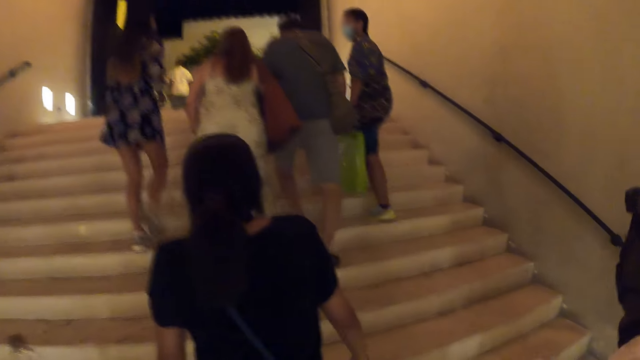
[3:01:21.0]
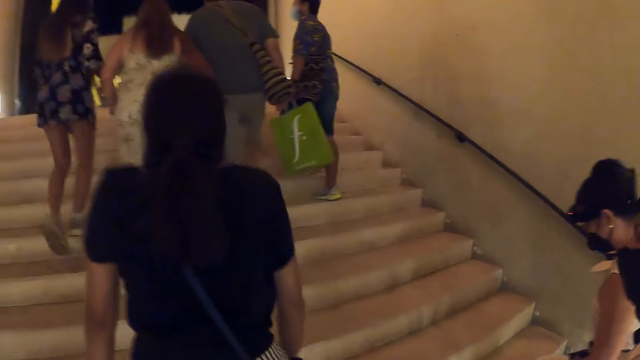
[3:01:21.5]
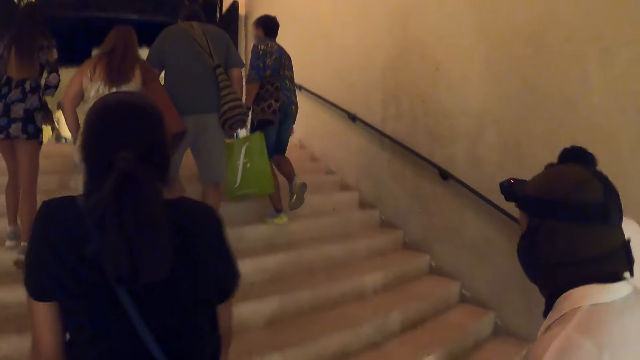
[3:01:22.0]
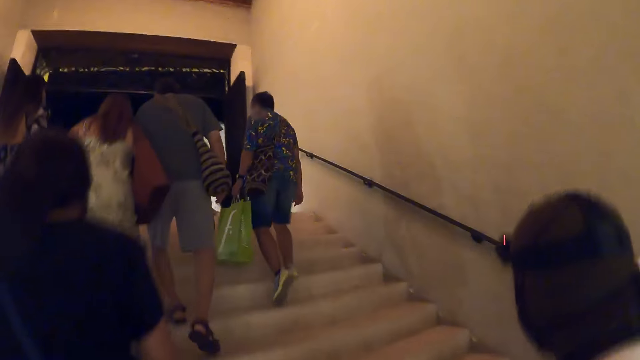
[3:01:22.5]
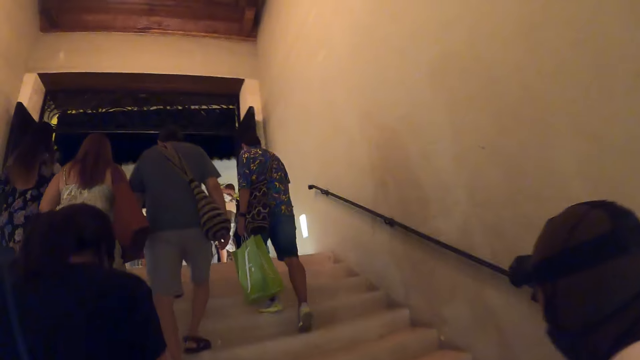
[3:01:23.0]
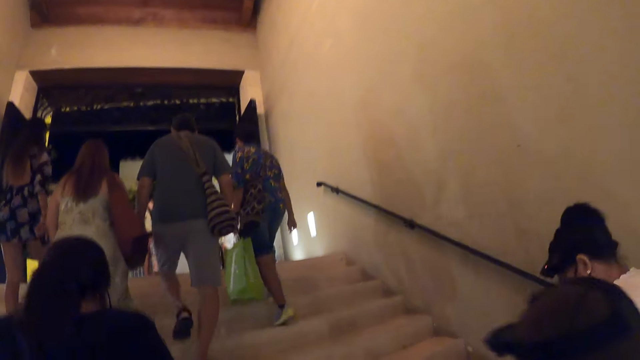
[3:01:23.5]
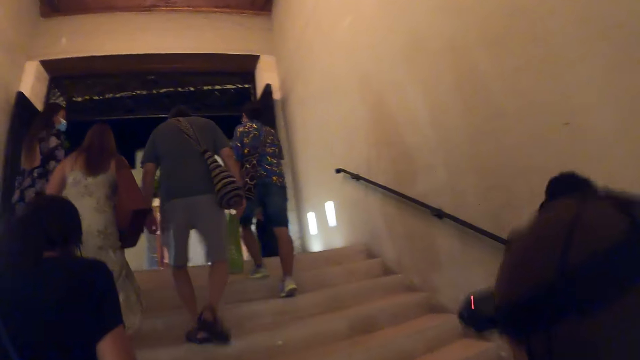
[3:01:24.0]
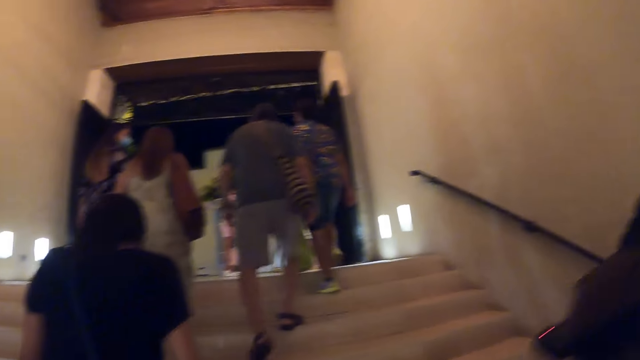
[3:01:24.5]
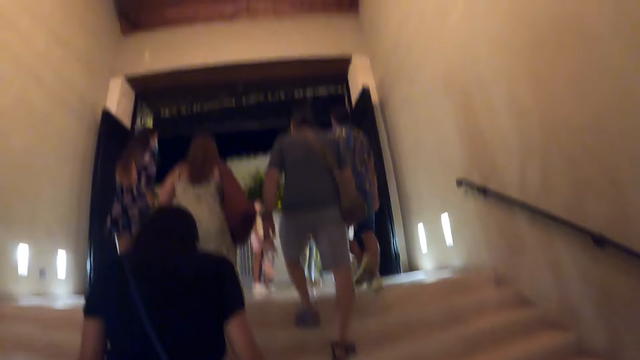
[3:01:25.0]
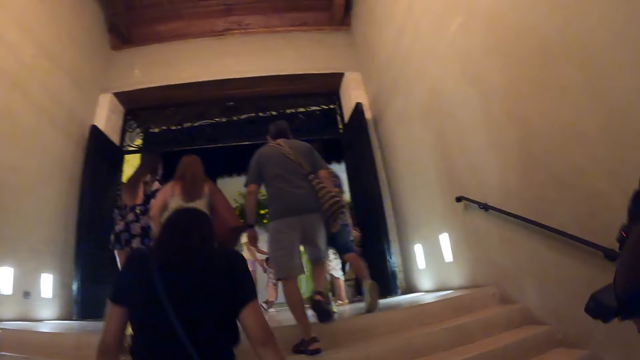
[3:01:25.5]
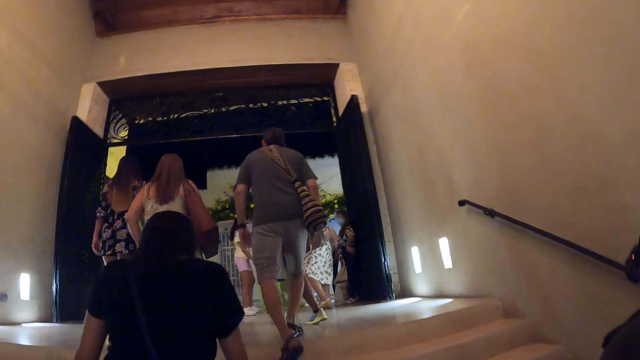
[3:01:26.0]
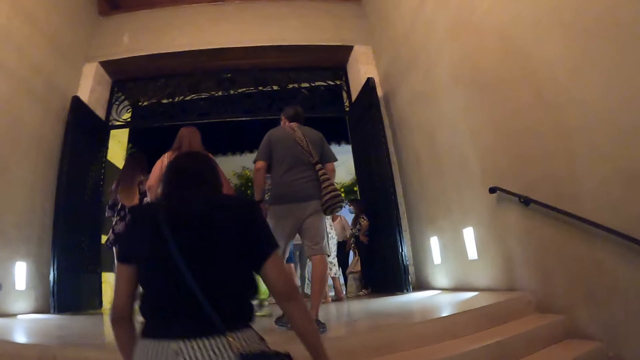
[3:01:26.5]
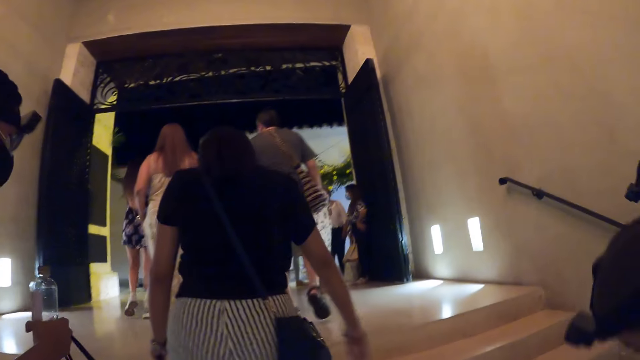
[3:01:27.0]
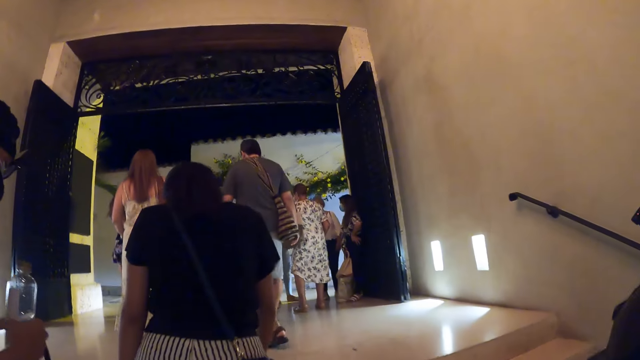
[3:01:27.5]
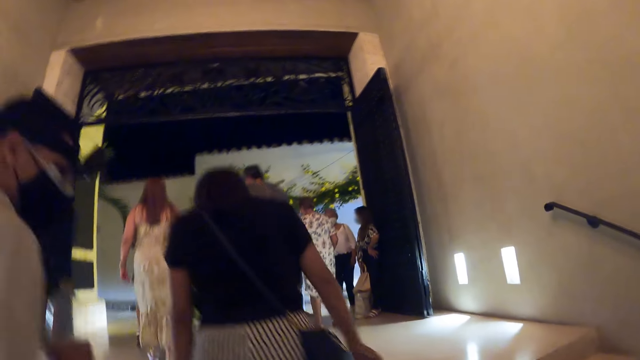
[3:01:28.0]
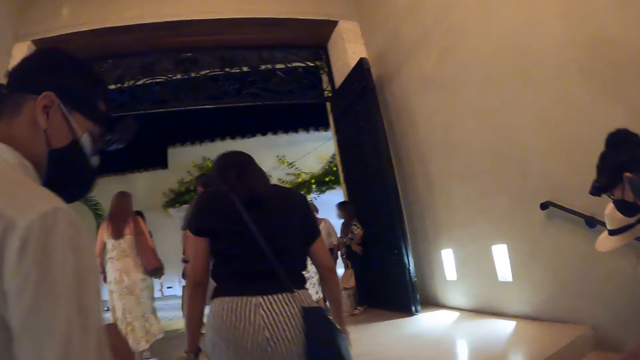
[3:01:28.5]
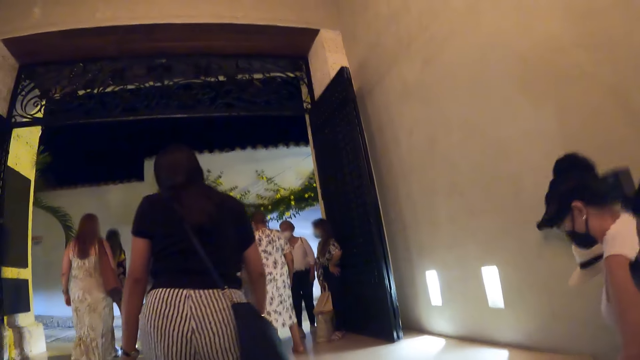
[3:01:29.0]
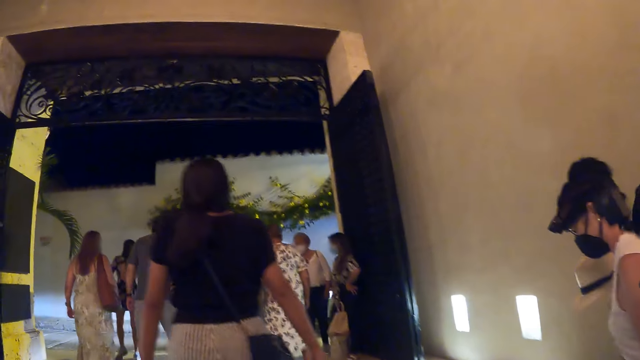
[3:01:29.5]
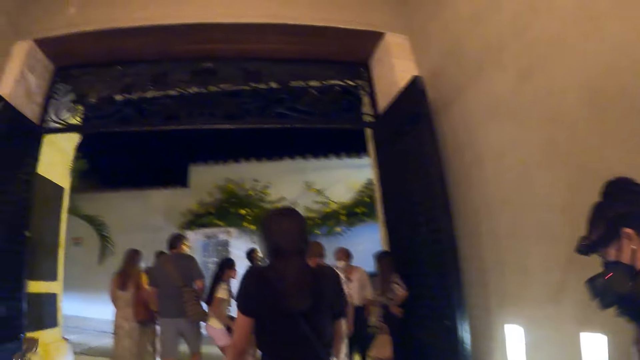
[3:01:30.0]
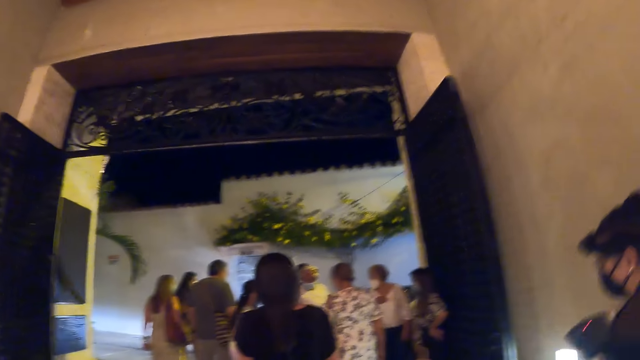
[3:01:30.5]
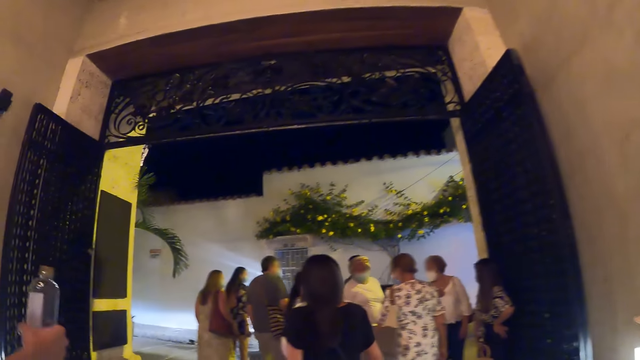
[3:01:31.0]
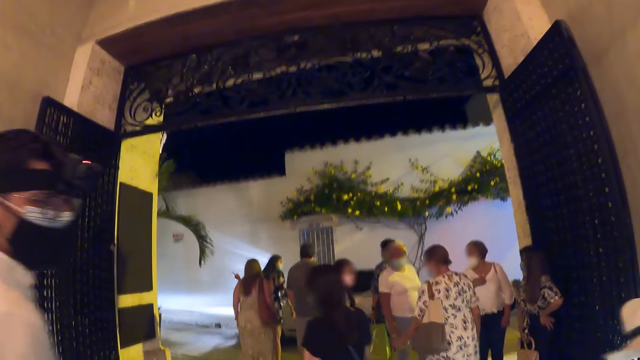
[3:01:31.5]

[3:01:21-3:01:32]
The camera wearer climbs a staircase with the first woman, the second woman, the man and the third woman.

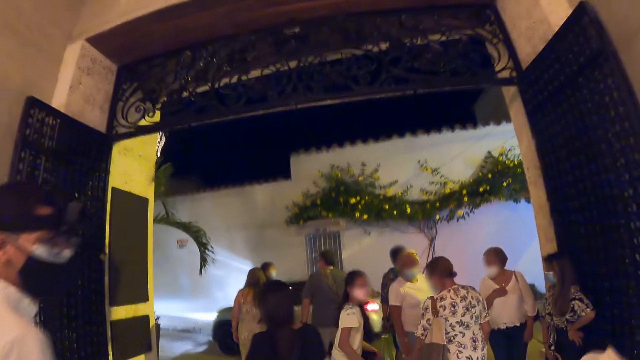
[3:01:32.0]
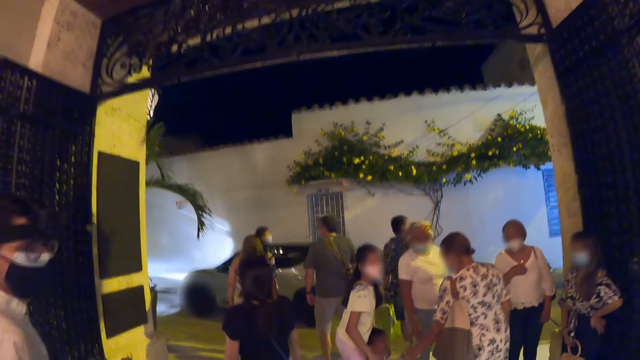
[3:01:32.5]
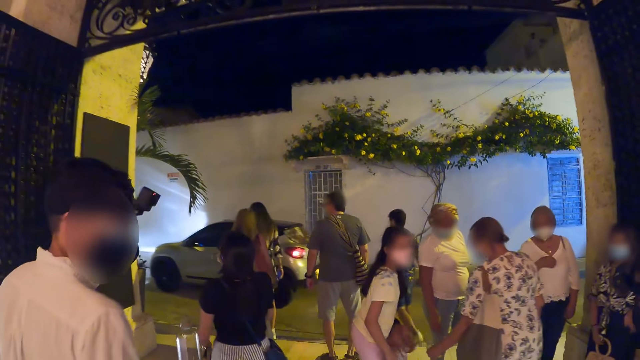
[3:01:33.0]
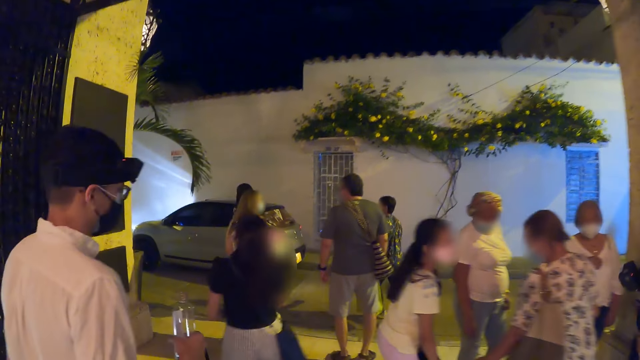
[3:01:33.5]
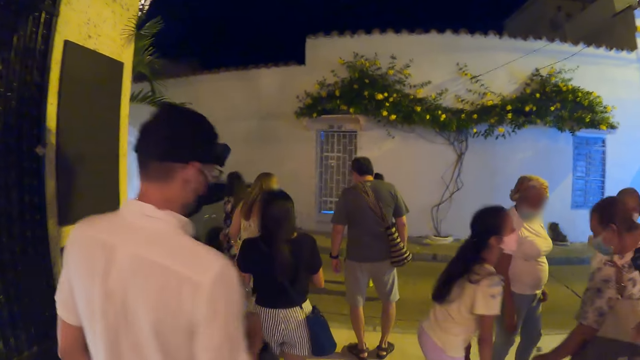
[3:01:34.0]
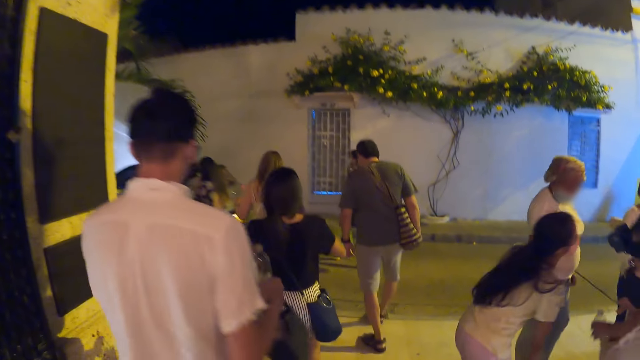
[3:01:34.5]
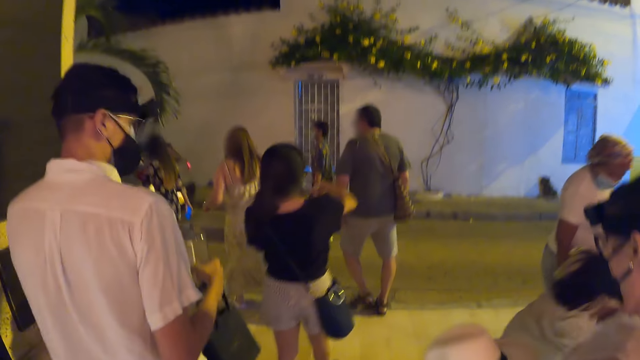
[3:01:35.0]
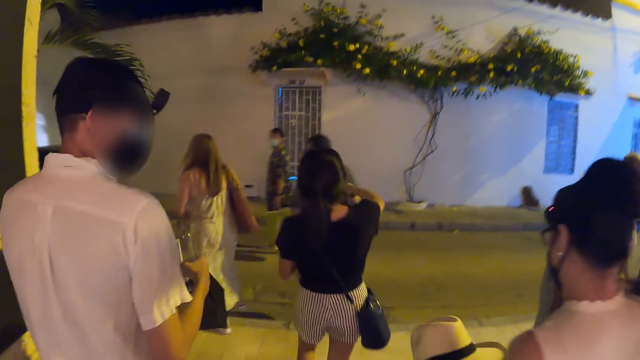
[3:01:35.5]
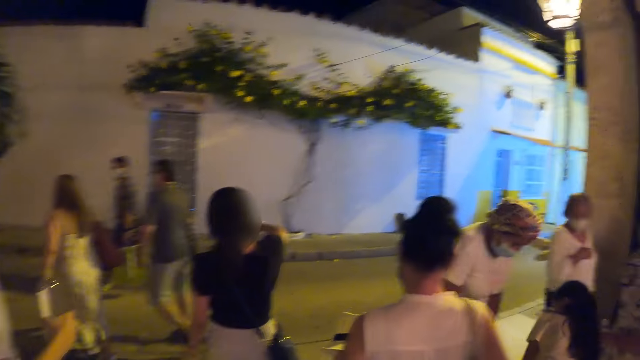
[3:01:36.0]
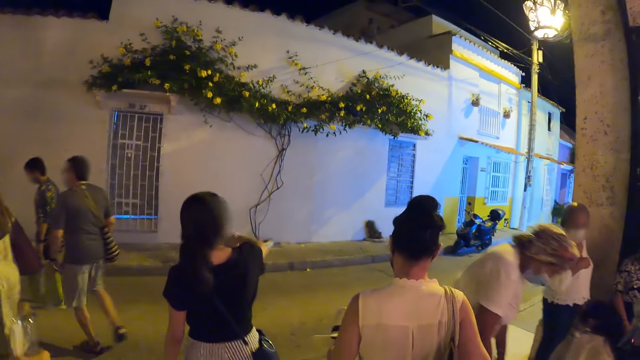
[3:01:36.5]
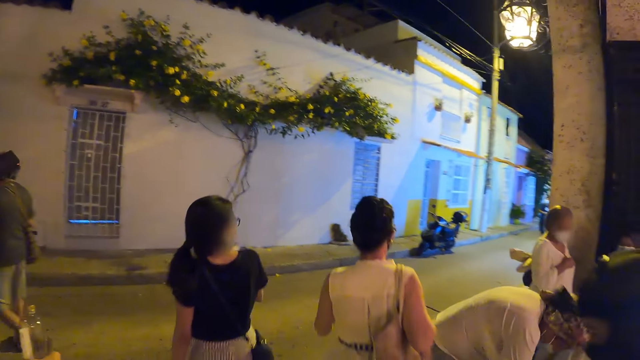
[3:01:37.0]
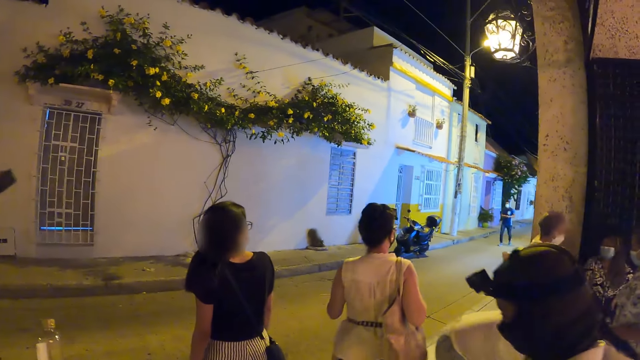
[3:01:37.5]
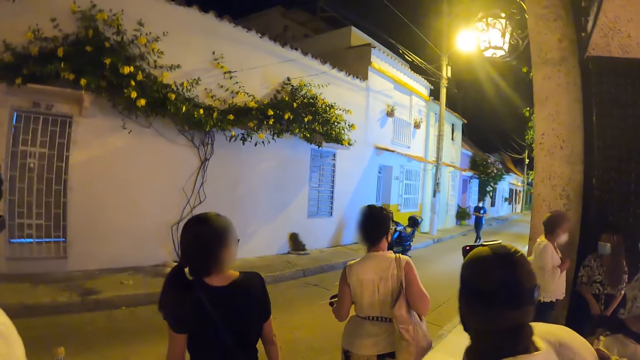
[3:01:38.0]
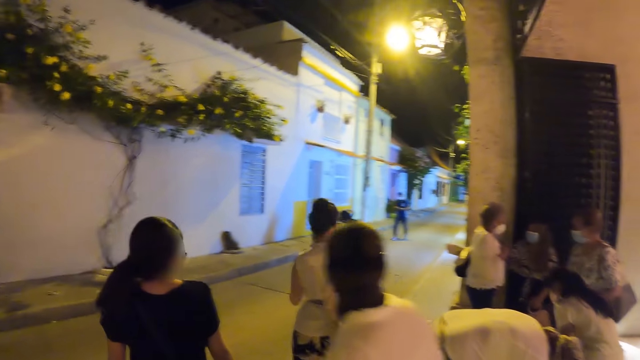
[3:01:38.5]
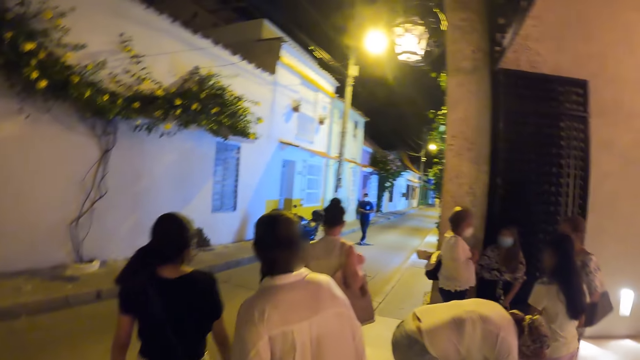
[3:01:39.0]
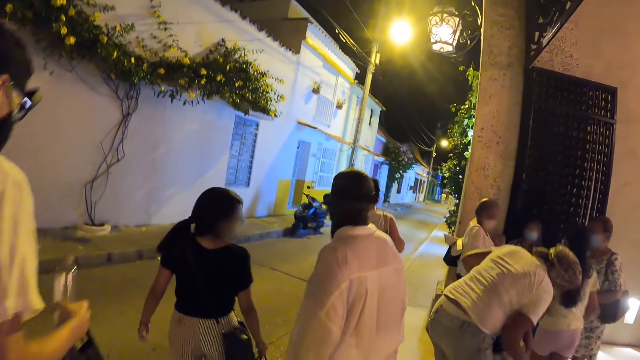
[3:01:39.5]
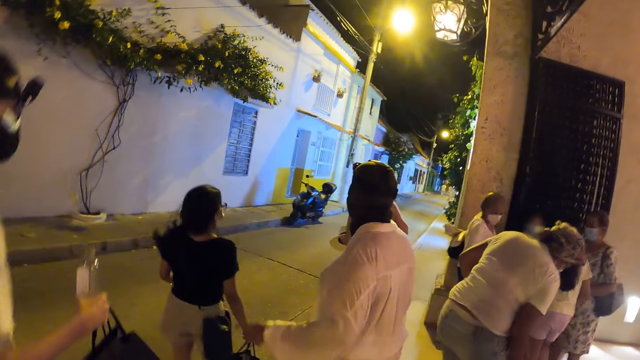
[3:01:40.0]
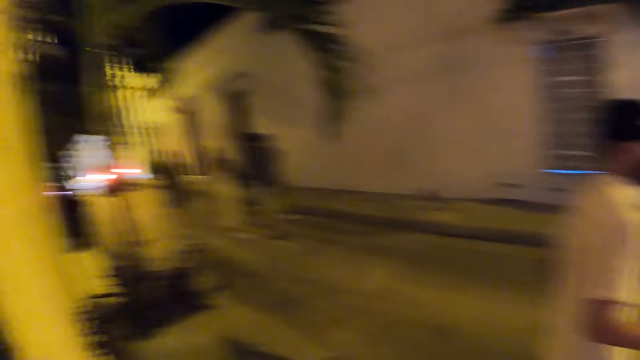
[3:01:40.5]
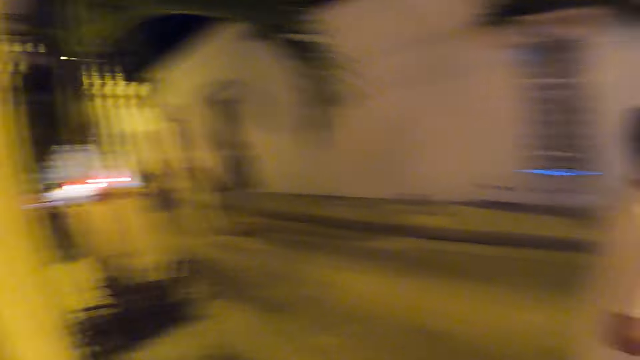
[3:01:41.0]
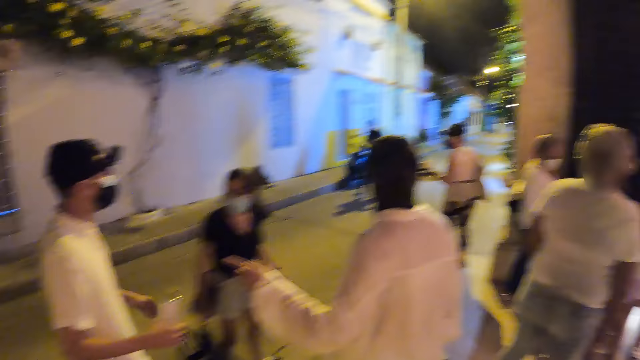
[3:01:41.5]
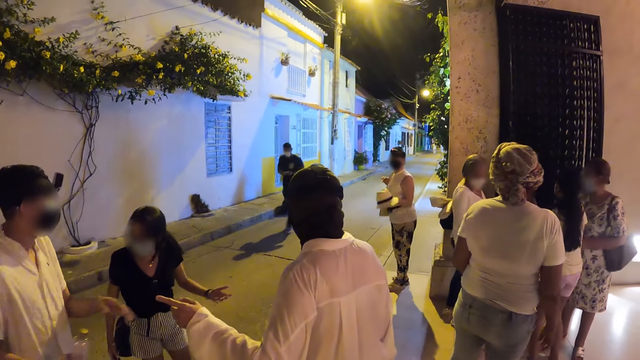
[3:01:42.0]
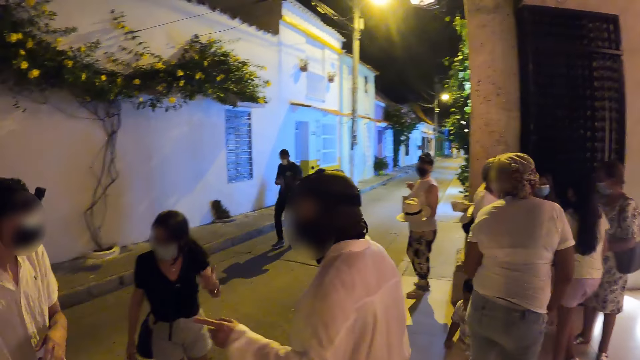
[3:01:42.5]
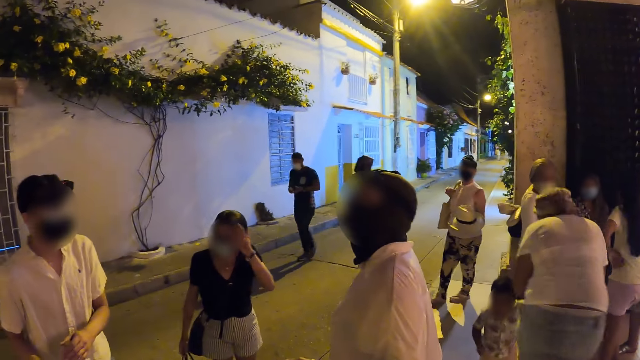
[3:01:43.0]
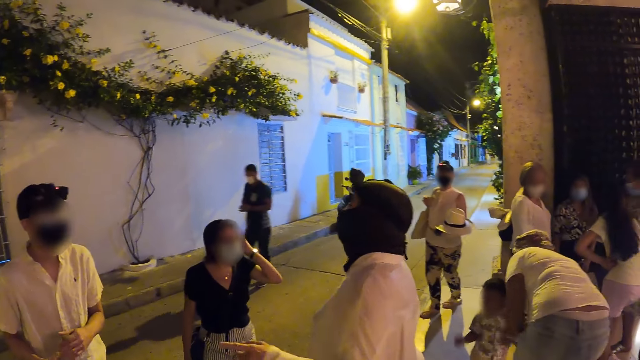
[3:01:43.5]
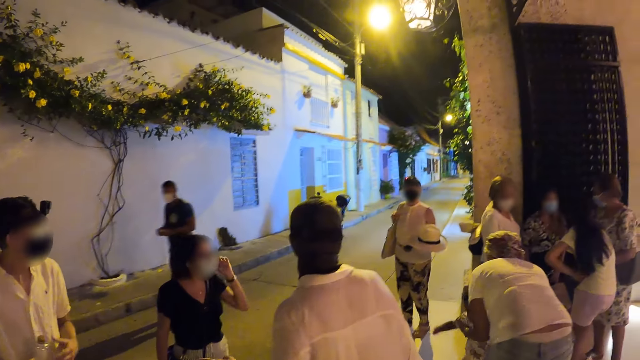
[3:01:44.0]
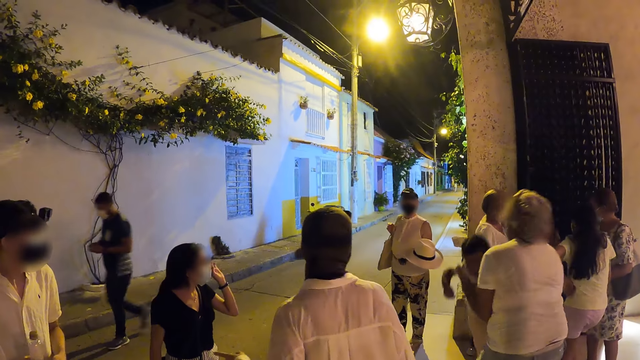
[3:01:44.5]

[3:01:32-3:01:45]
The first woman opens a water bottle with her hands. The camera wearer walks into a street with the first woman, the second woman, the man and the third woman. They look around. The third woman interacts with the second woman. The man interacts with the first woman. The first woman adjusts her hair with her left hand. She adjusts a face mask on her face with her left hand.
